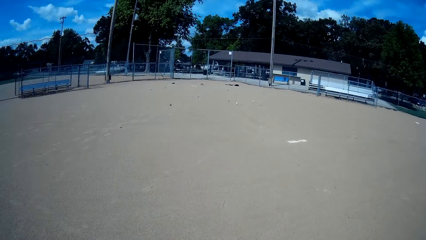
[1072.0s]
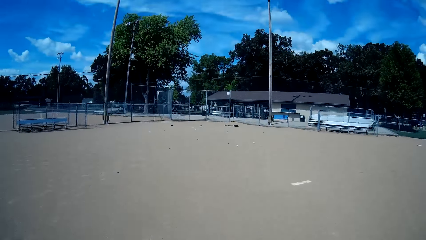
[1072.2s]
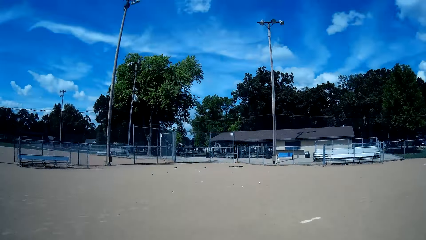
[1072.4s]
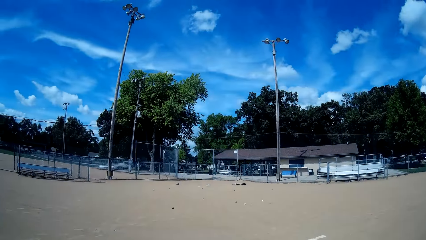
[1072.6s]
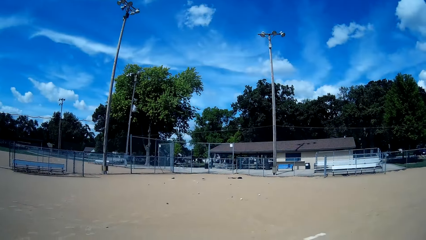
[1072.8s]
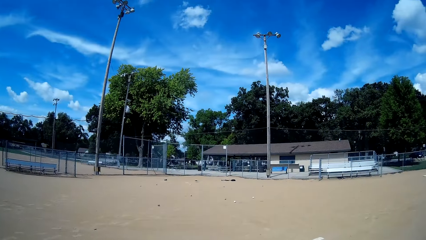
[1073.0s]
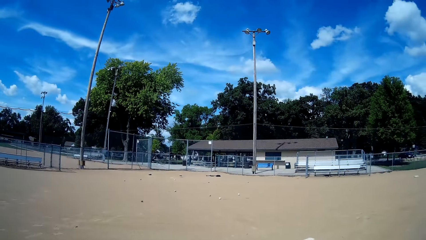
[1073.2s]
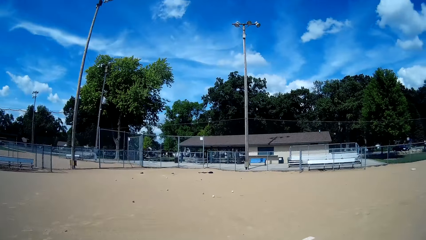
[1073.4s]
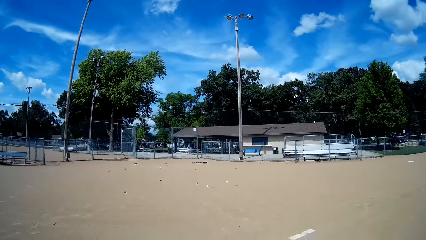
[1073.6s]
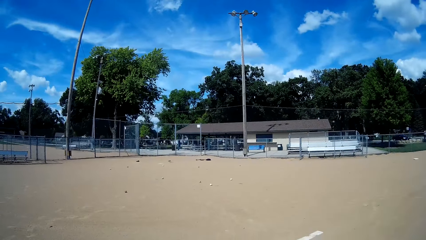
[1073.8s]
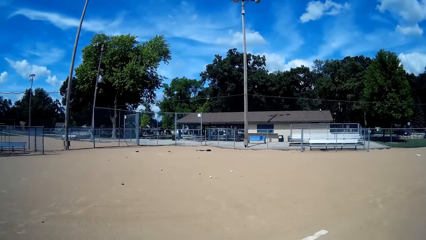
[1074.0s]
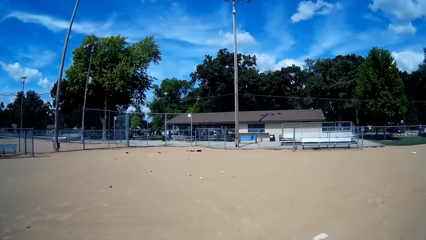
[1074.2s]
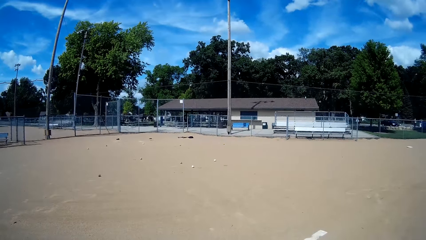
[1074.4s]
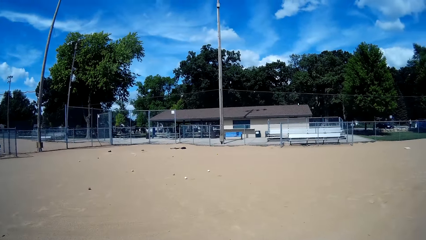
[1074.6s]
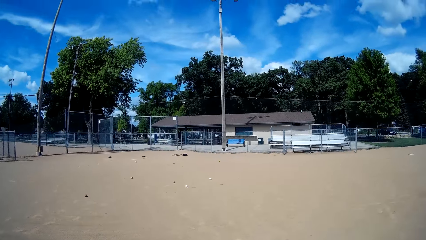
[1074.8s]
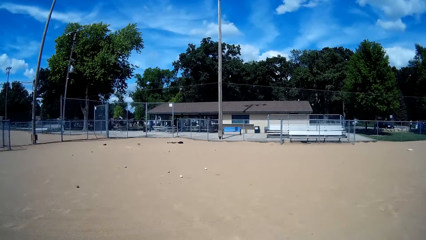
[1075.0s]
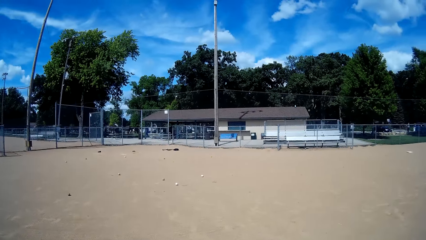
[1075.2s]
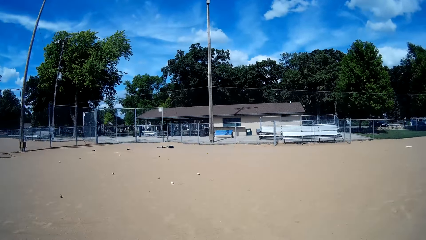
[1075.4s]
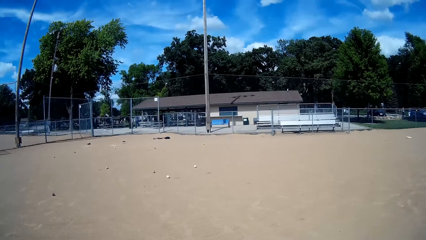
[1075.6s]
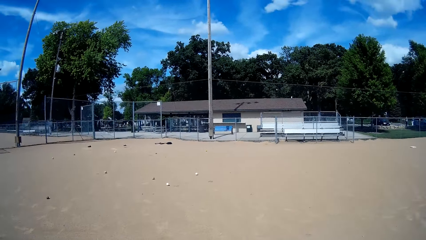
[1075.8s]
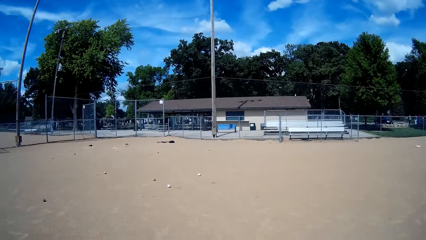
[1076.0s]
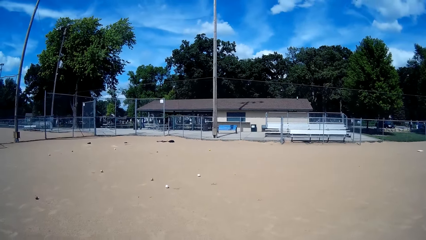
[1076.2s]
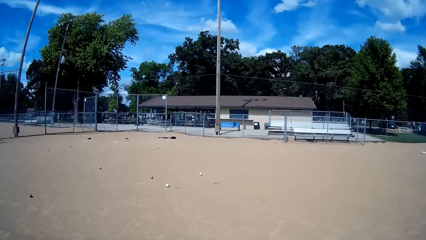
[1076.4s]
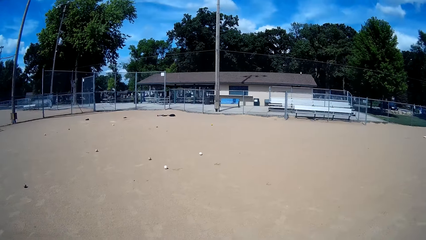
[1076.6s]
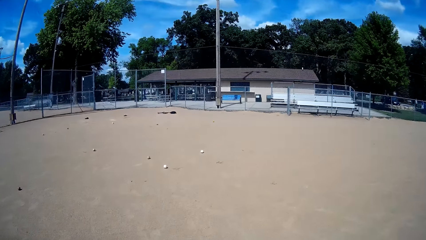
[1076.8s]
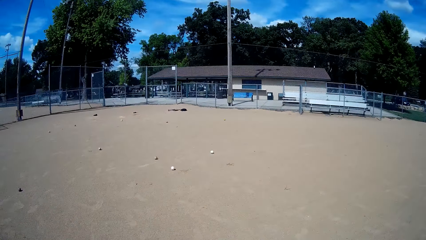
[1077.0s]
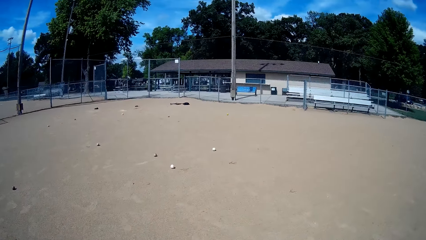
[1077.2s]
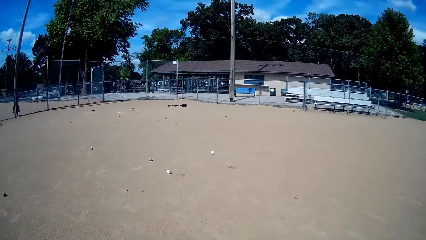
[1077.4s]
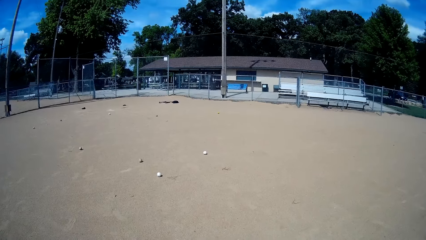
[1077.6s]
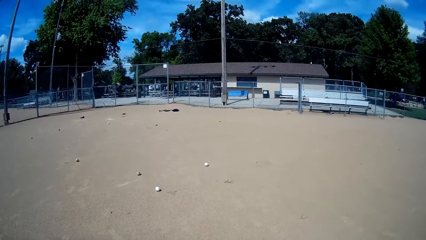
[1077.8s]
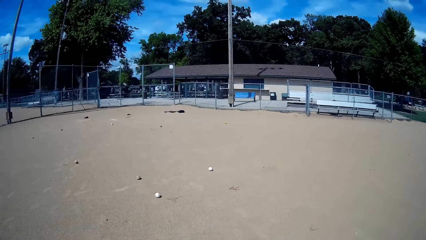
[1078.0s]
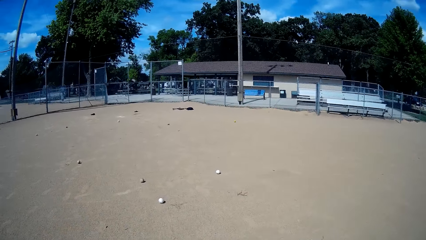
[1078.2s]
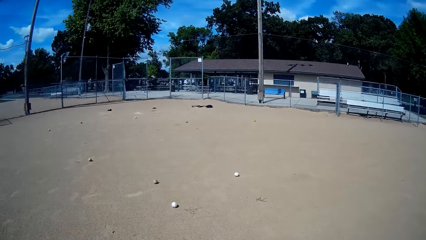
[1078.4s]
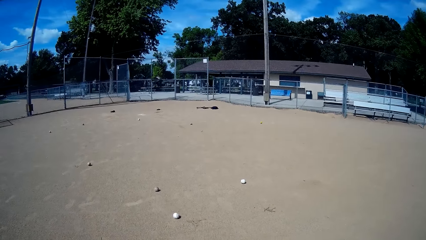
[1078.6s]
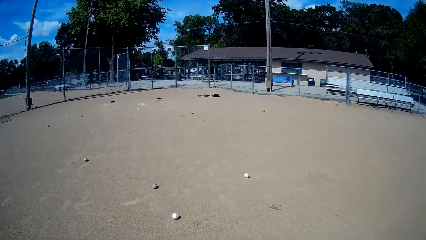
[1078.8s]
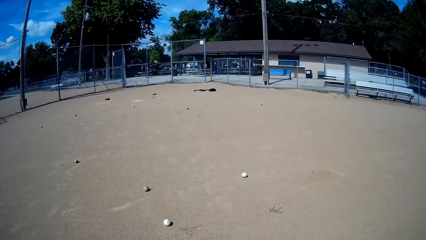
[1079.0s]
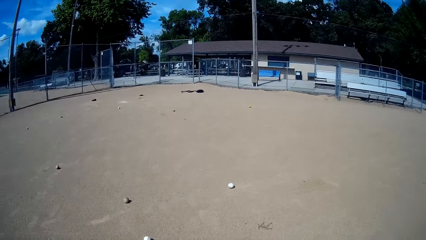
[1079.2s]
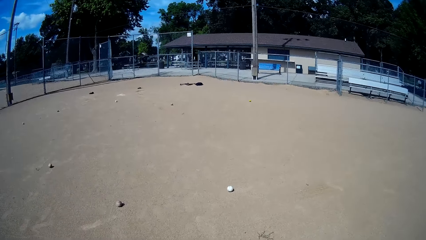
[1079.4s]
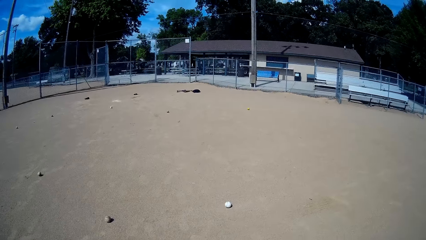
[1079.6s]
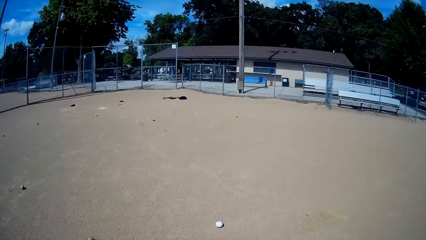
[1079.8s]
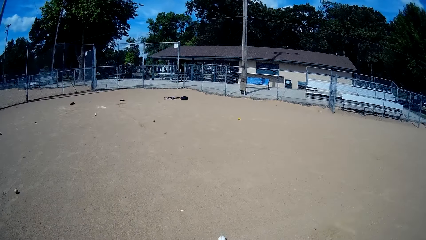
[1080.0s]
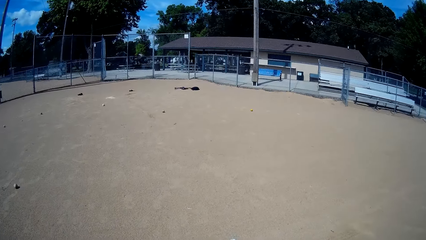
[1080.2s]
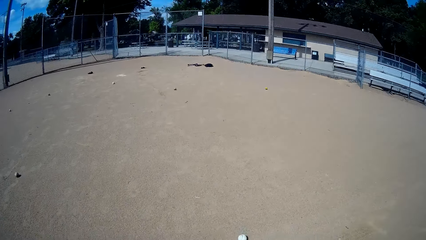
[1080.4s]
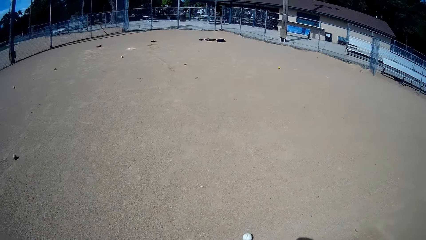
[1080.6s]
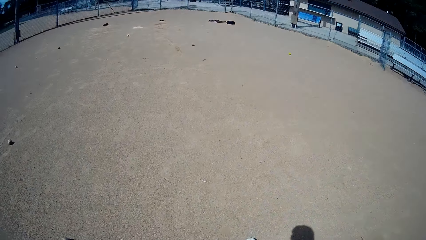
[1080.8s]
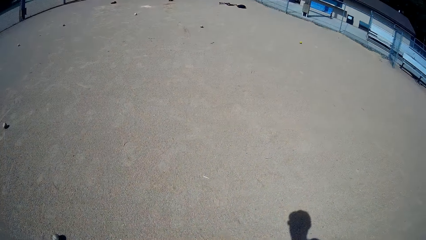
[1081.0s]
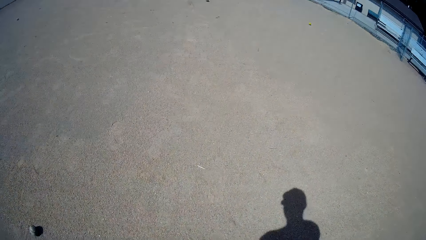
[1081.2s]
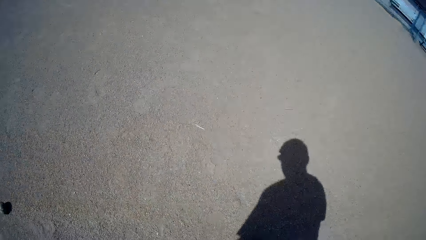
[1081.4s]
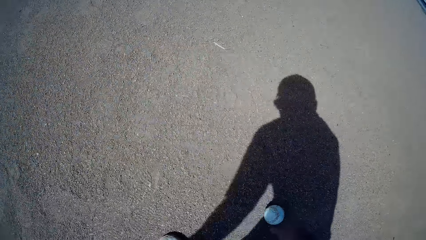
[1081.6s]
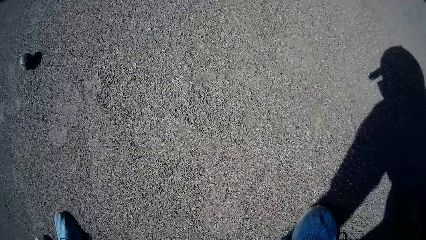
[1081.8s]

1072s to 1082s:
The camera wearer talks.

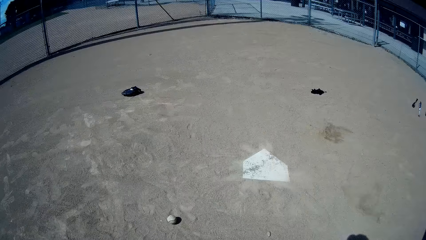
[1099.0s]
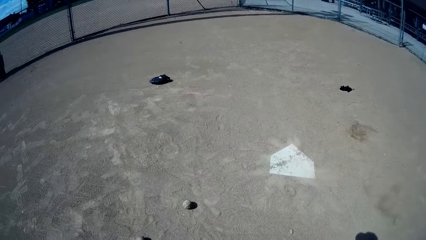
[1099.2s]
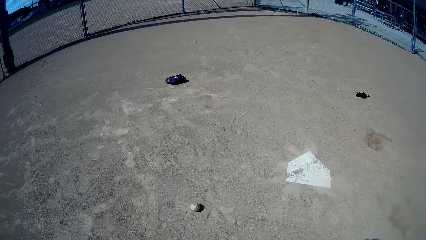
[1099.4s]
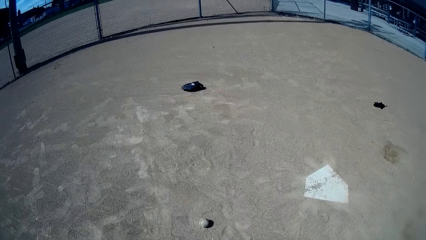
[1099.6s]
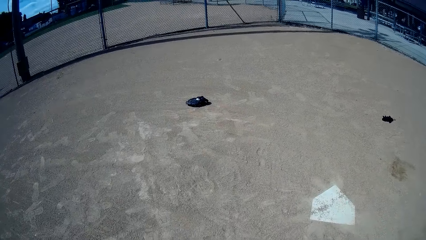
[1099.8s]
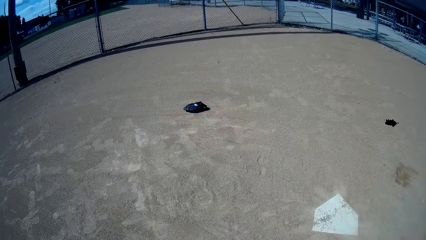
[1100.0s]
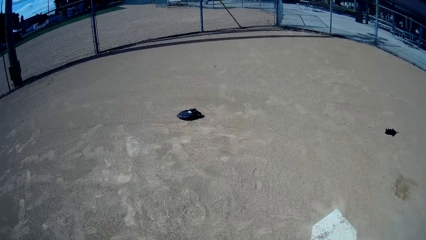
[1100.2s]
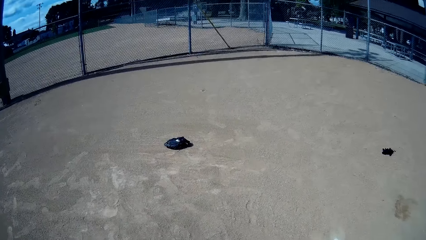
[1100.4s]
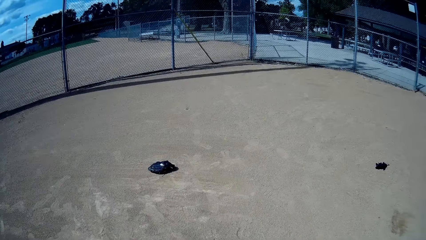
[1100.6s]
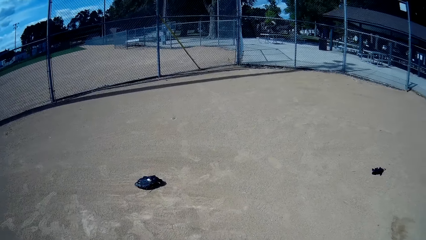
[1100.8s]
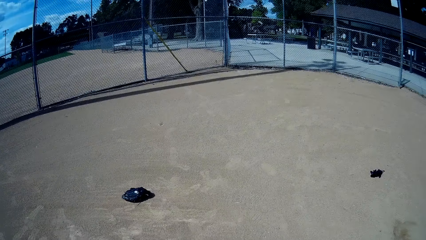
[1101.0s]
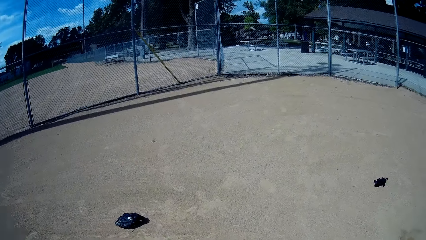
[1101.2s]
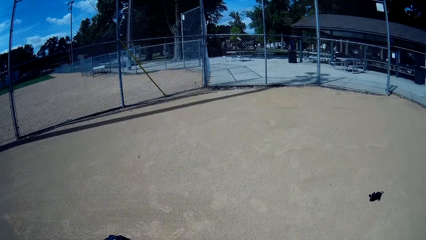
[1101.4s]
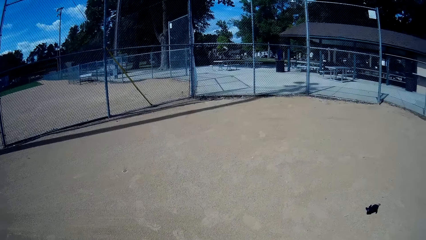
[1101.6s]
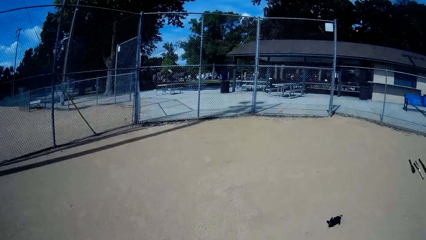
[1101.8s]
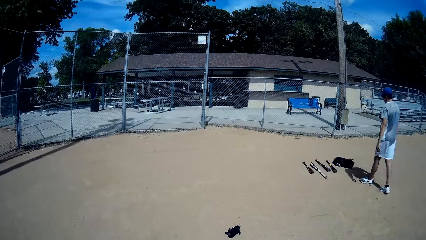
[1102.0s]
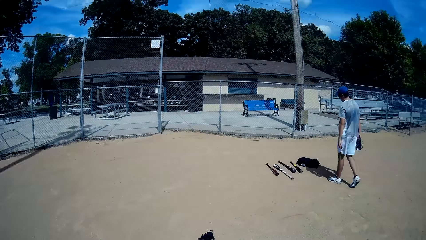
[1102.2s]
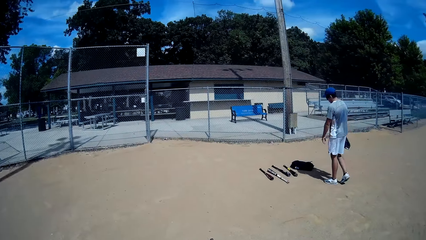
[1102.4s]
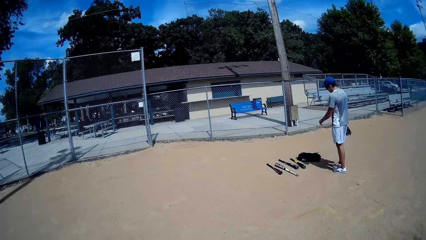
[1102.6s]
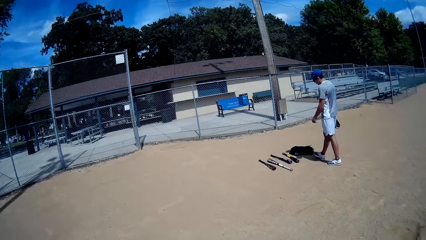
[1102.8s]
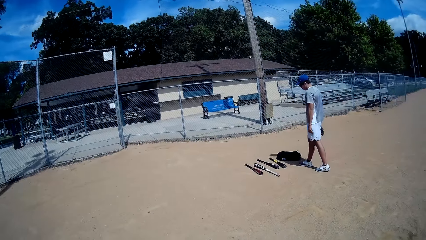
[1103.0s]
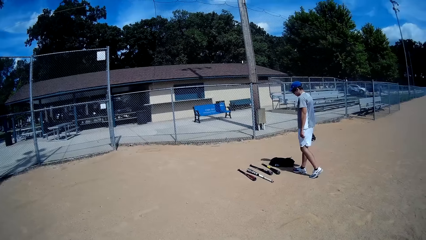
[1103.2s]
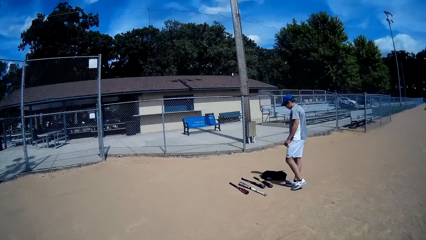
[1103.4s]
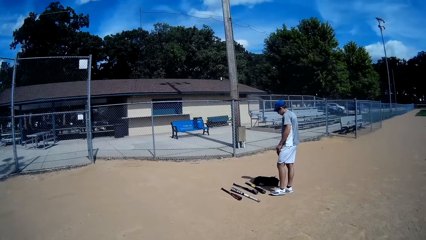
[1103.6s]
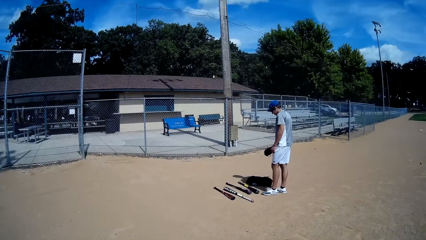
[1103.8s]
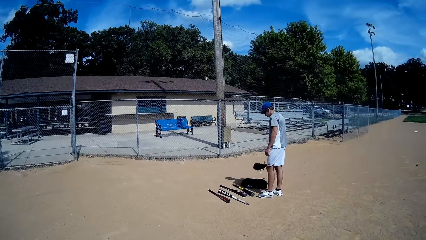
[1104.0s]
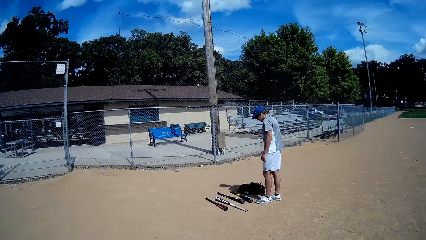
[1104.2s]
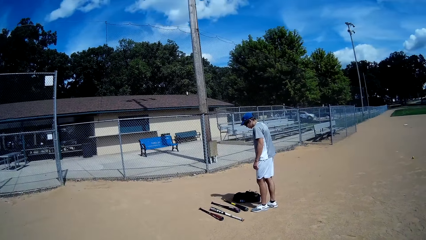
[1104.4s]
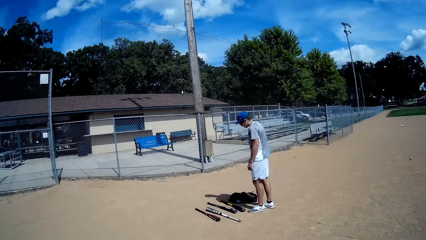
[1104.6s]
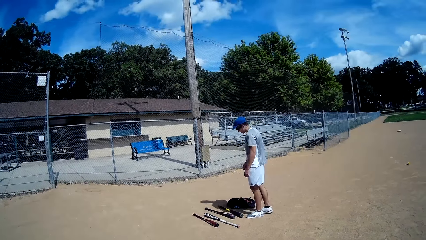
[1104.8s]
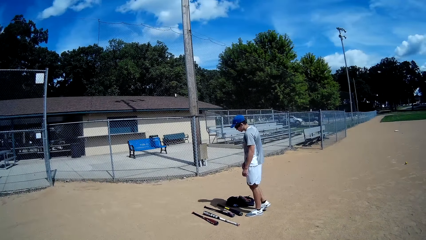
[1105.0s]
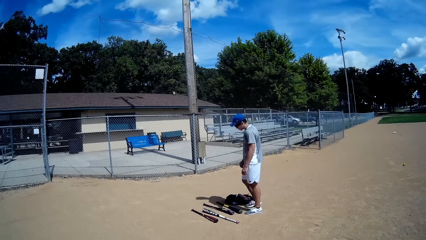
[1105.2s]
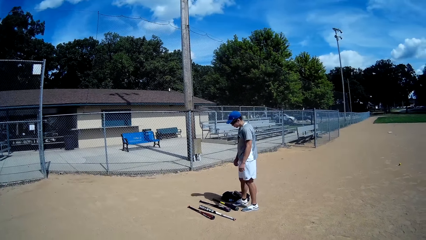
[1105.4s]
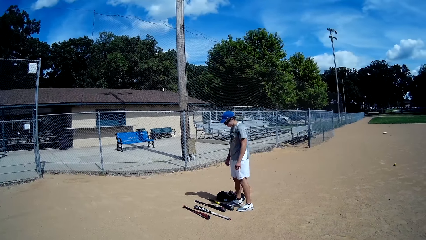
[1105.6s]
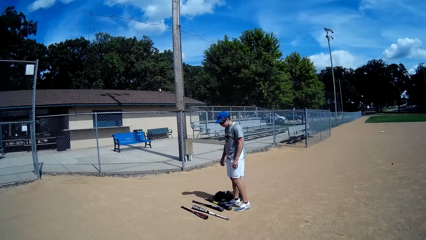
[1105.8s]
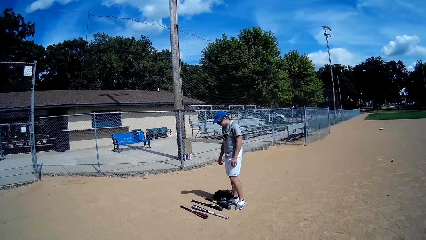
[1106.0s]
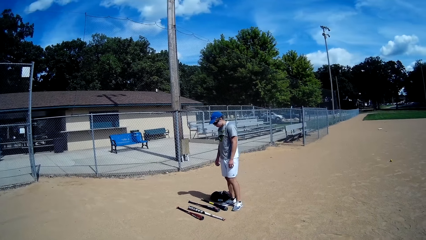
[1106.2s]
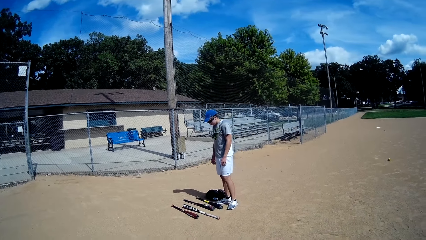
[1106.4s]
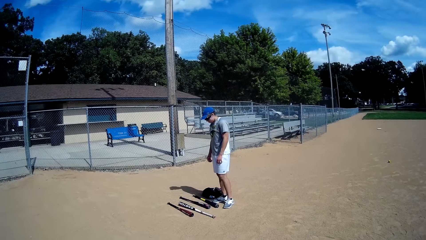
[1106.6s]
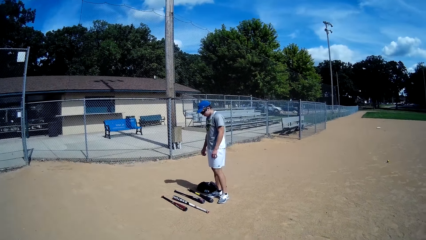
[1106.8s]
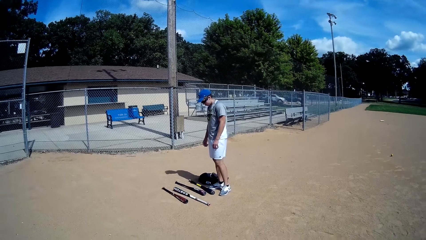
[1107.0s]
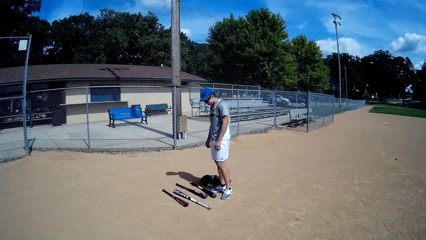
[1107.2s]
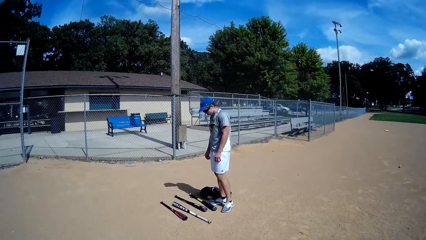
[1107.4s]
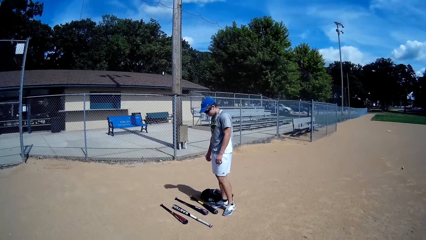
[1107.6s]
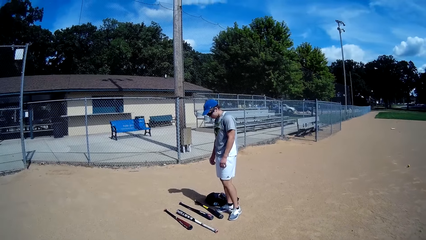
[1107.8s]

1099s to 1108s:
The camera wearer follows the baseball. A man walks towards baseball bats on the ground. The camera wearer looks at the man. The man drops a baseball glove on the ground.
